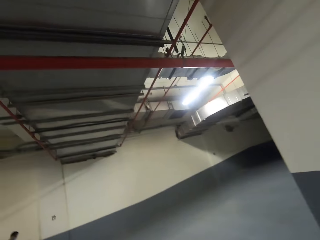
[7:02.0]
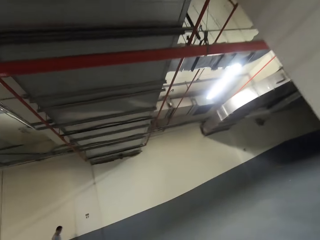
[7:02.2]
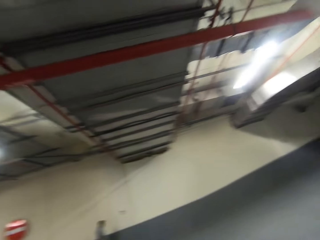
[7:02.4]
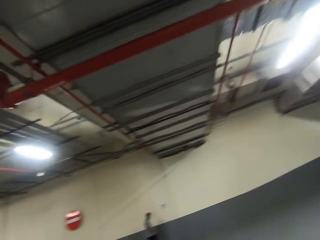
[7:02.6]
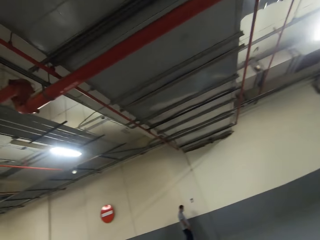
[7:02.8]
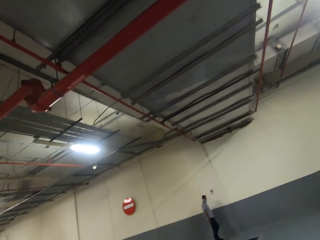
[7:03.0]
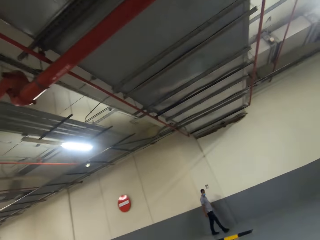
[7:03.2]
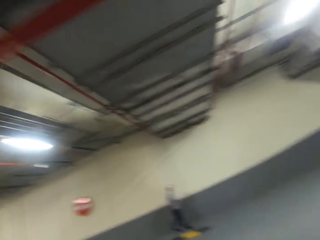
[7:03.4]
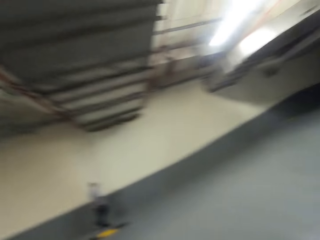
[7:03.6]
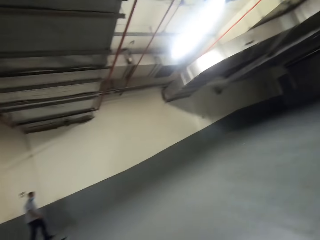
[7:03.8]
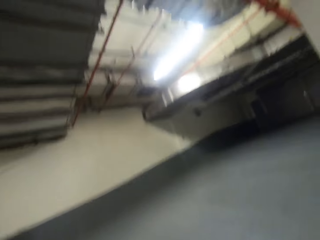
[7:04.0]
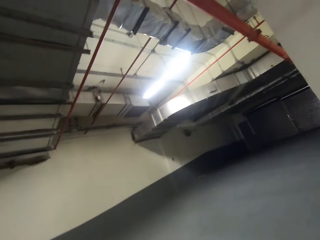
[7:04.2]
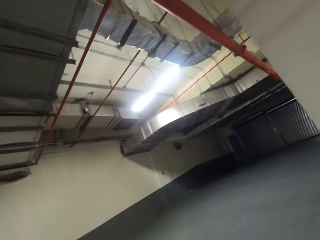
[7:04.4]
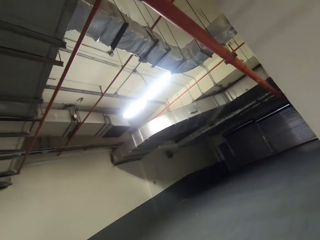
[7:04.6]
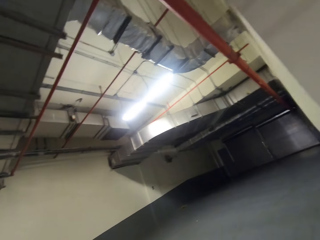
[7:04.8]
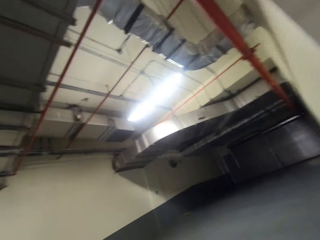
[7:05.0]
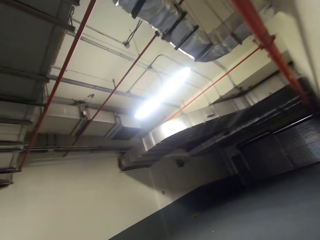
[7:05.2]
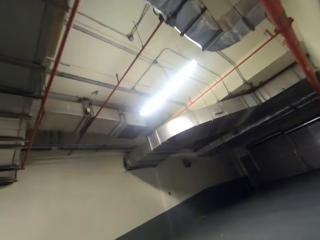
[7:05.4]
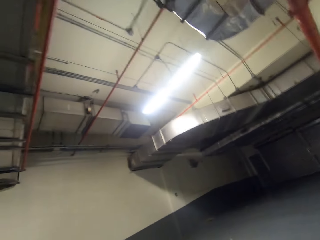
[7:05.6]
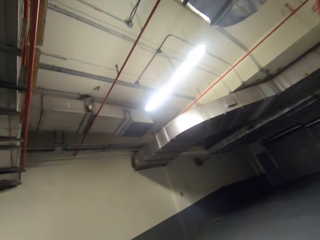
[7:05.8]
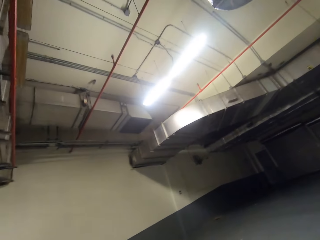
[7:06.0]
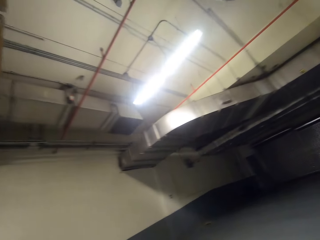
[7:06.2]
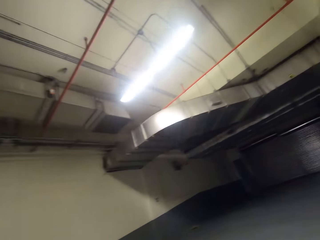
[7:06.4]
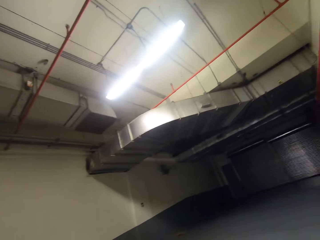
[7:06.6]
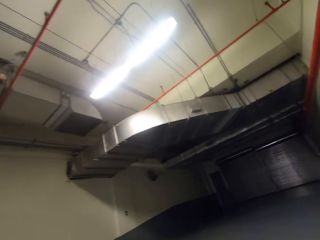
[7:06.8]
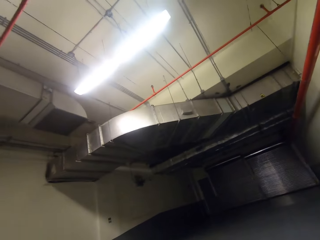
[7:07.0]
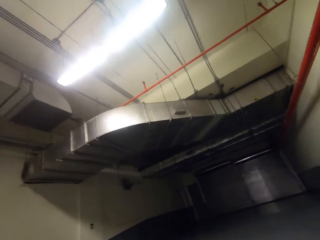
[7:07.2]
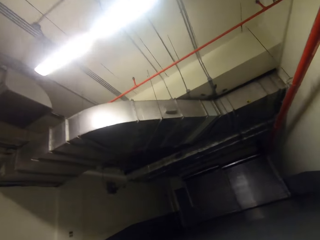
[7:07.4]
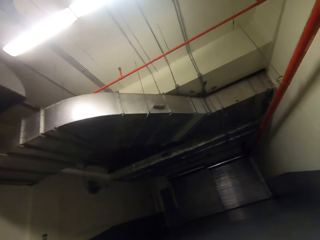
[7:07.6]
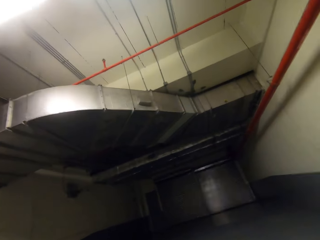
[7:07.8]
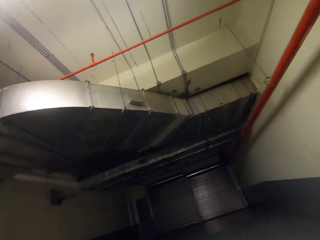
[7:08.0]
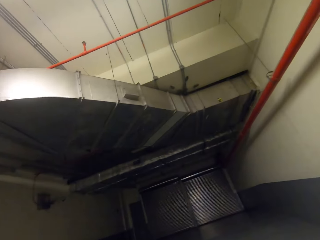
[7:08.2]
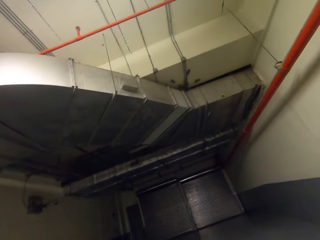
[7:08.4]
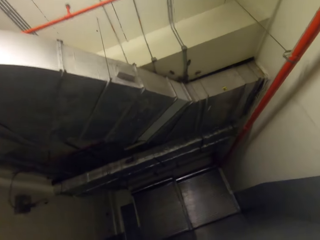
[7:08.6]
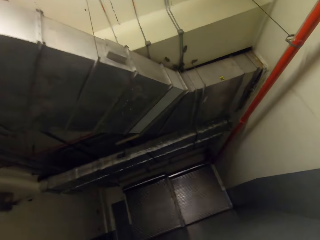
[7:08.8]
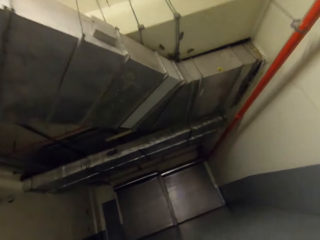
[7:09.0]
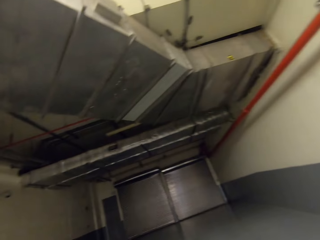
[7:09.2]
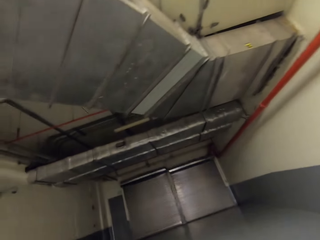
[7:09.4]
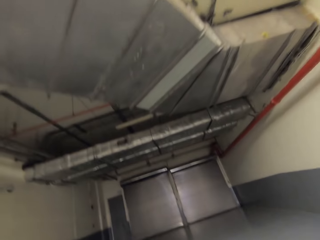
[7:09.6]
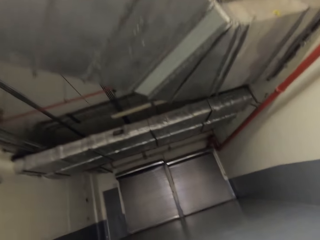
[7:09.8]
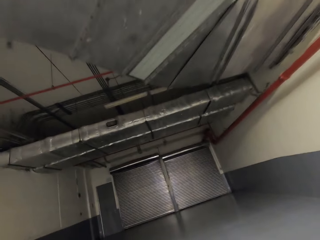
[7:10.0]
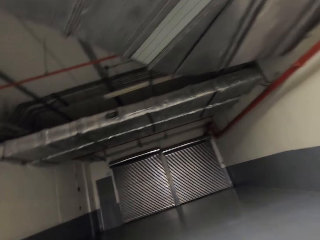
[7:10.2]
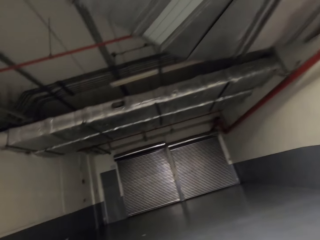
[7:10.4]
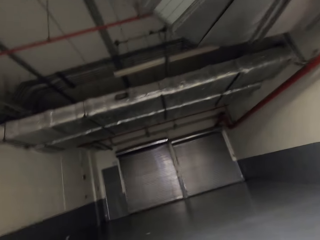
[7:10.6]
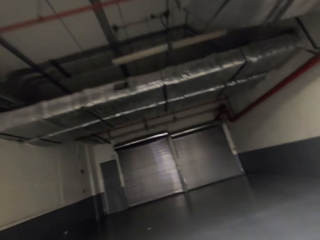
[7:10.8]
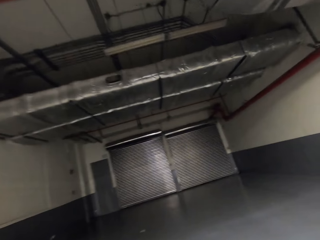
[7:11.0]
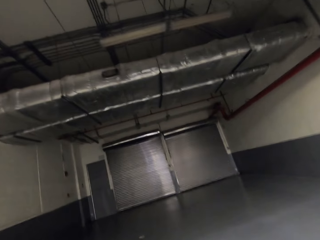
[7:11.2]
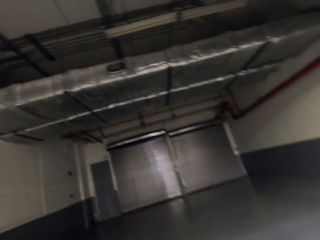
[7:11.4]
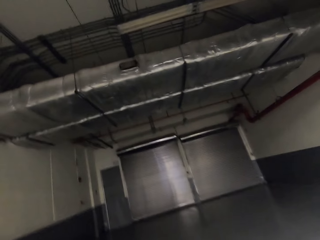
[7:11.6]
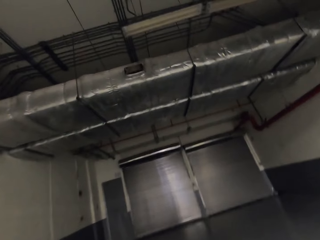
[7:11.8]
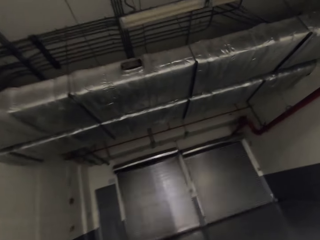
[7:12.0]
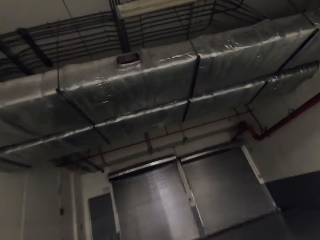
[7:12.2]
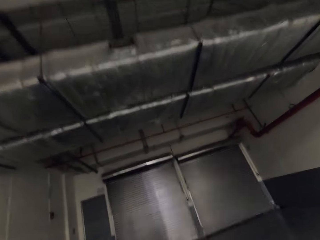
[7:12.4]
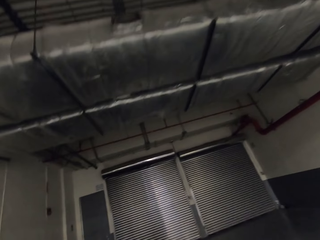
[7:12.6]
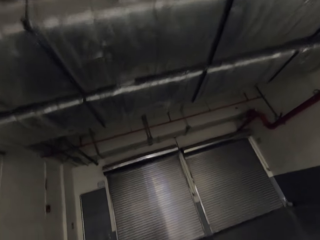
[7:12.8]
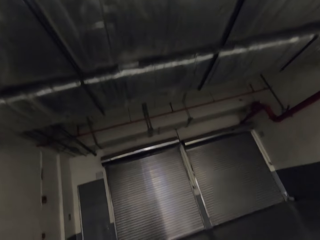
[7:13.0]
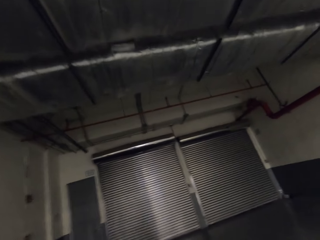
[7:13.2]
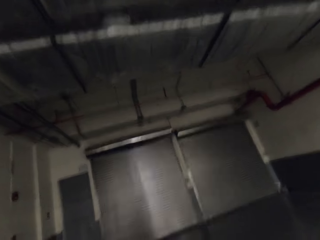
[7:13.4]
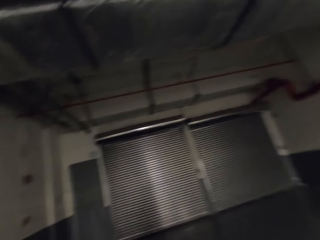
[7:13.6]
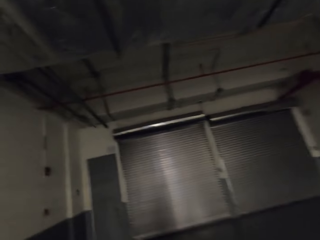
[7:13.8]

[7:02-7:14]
The camera wearer stares at a bulb.

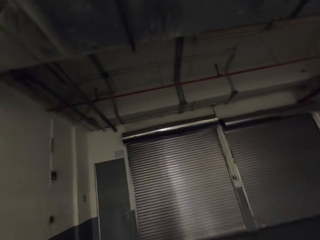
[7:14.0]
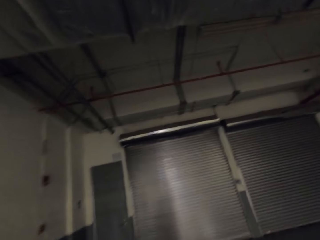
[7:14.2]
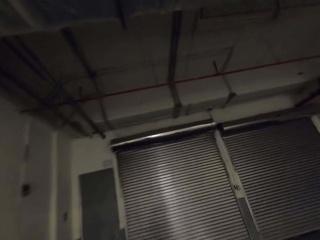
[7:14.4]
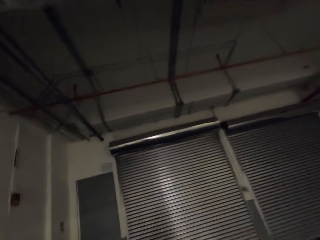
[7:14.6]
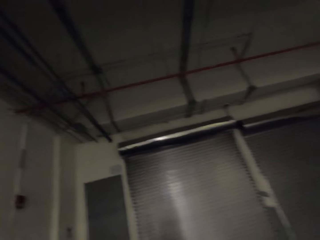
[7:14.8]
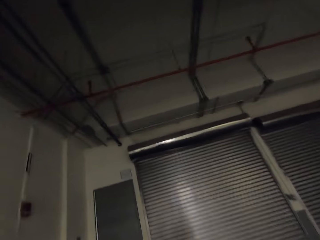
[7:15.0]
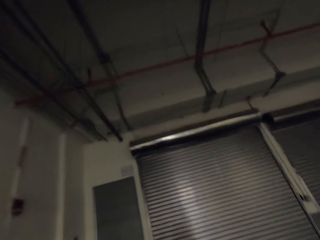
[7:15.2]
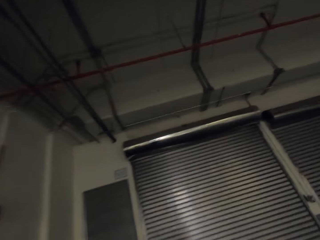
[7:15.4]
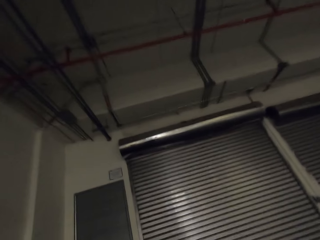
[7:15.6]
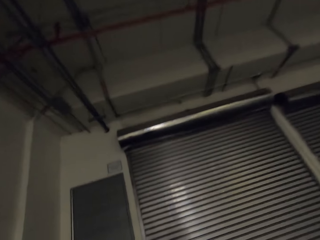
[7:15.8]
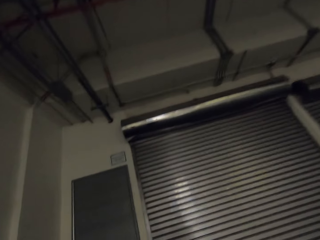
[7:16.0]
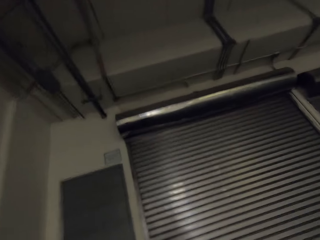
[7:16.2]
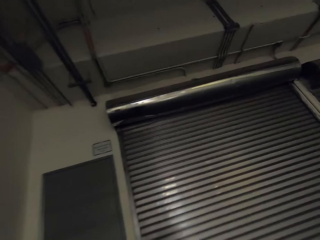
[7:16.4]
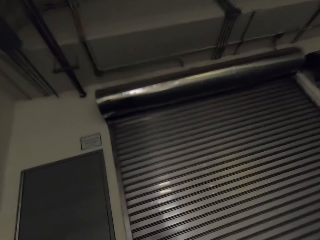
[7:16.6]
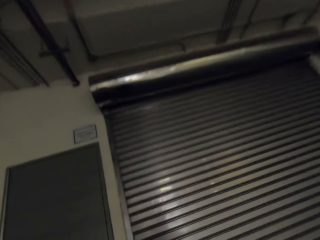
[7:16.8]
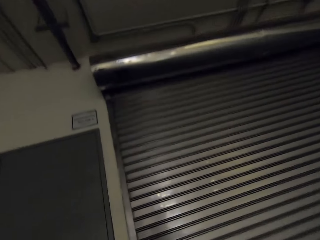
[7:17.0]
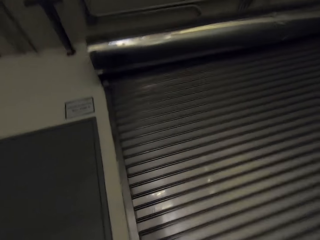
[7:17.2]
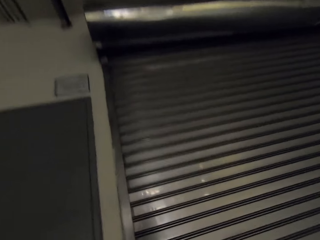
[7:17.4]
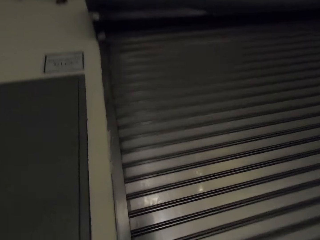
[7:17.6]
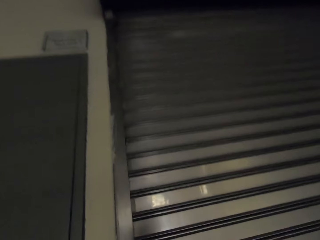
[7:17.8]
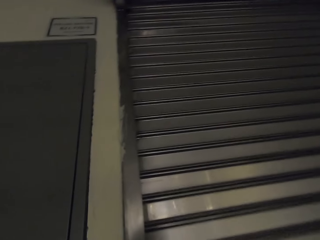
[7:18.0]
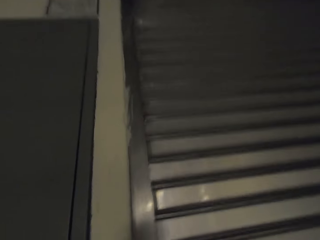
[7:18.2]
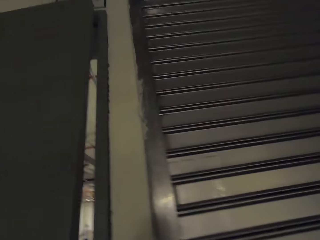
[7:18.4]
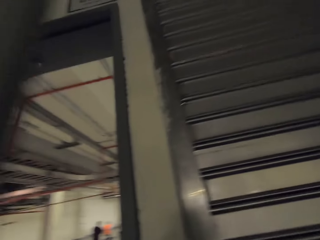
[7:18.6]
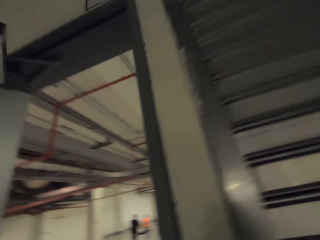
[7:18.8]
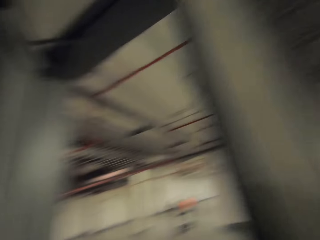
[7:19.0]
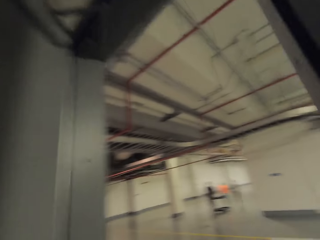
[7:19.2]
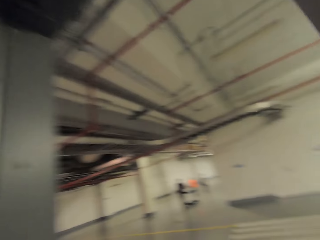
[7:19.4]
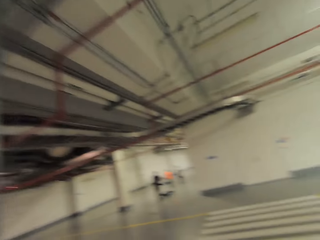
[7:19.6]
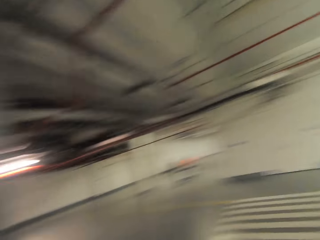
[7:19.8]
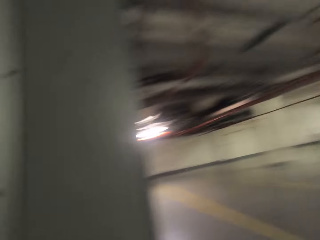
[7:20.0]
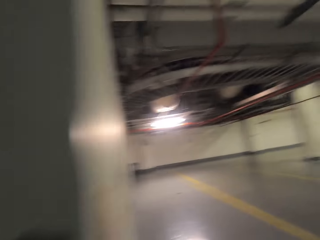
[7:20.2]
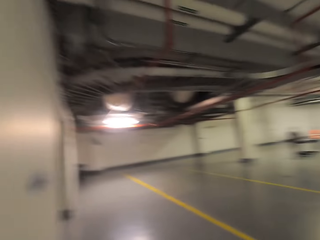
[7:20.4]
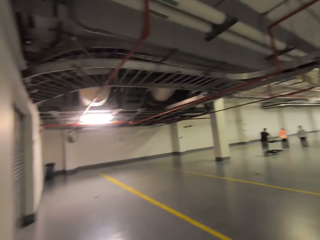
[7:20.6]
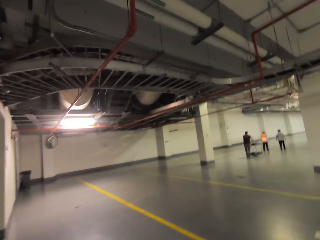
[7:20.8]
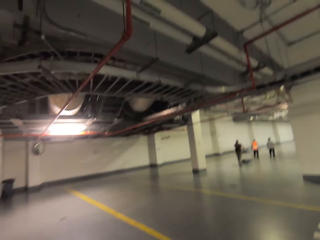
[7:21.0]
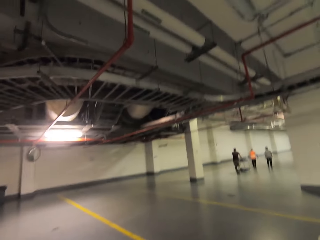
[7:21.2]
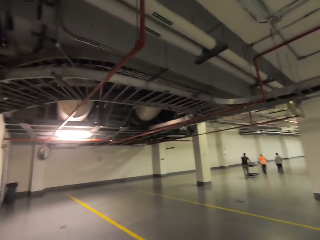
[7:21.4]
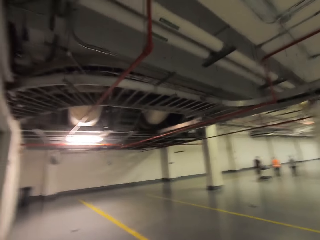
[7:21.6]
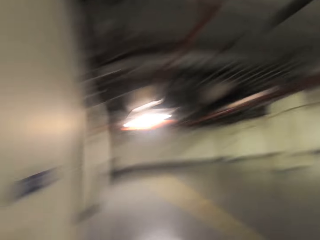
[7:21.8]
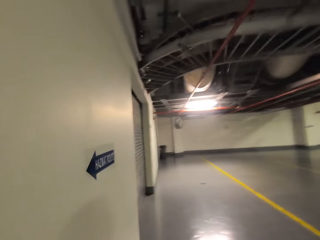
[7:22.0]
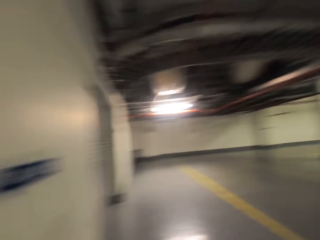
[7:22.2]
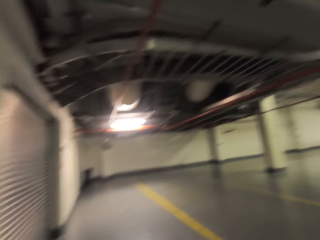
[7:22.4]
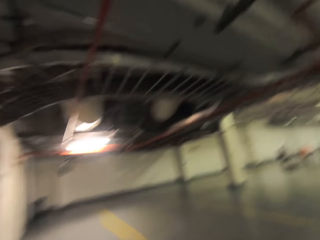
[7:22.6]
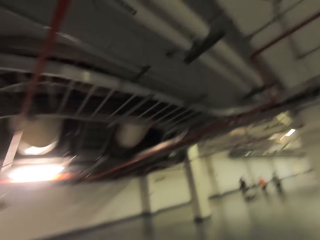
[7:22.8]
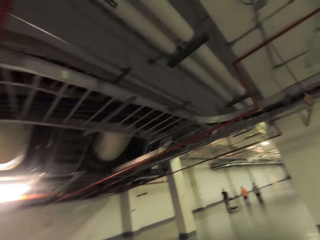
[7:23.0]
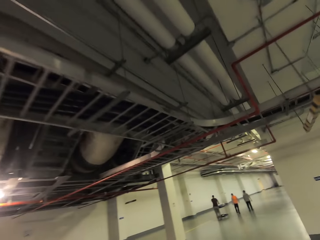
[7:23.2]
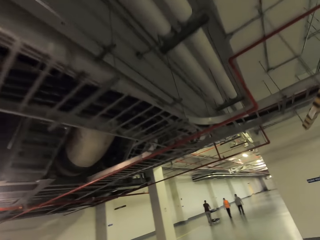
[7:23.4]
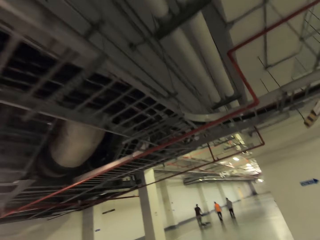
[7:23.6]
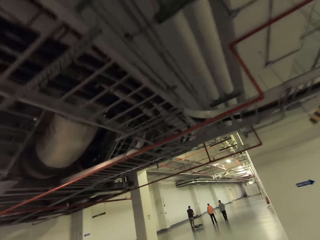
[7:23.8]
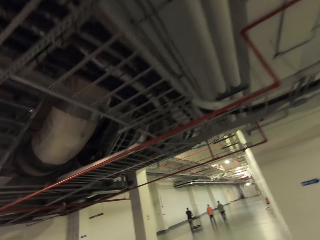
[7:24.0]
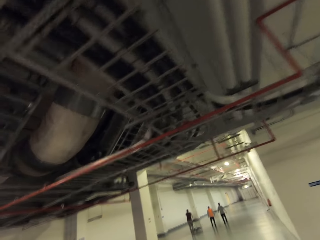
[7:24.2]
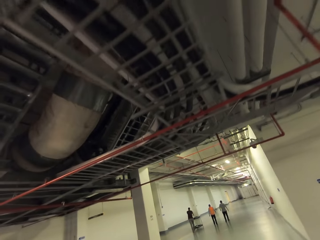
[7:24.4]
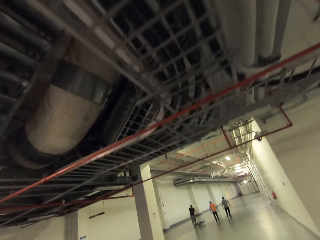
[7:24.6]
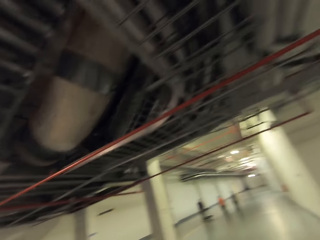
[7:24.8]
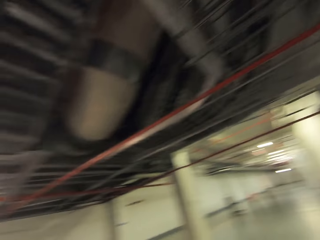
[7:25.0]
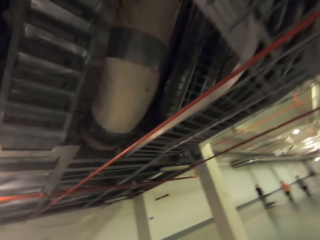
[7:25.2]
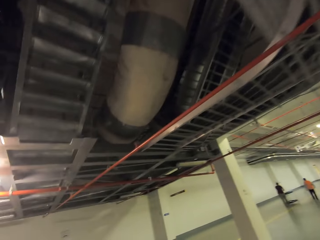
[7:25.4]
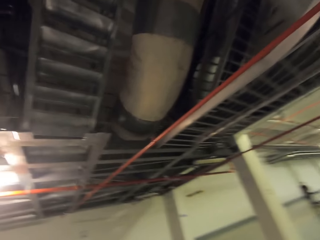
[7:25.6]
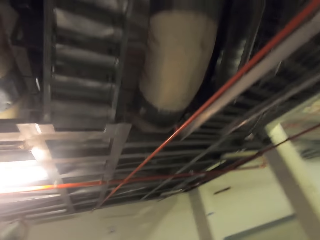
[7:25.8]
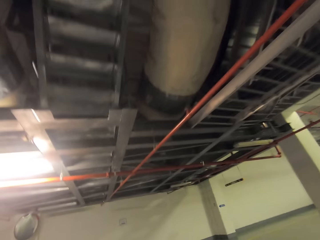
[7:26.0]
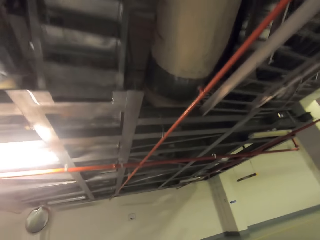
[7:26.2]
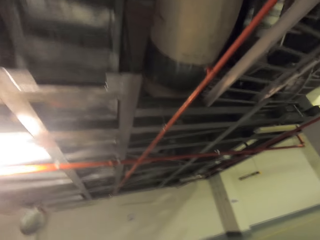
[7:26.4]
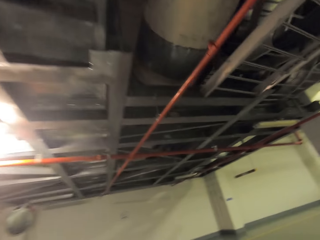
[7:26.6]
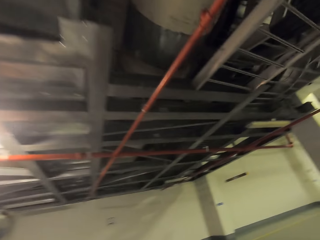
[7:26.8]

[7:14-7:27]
The camera wearer opens the door. They walk around. They look around.
